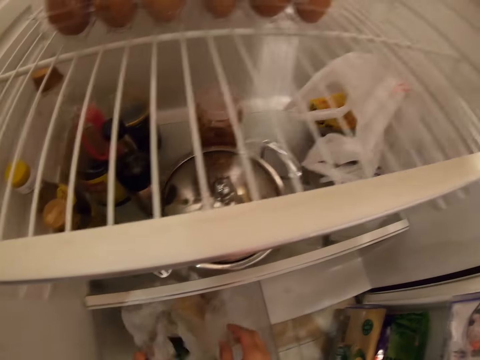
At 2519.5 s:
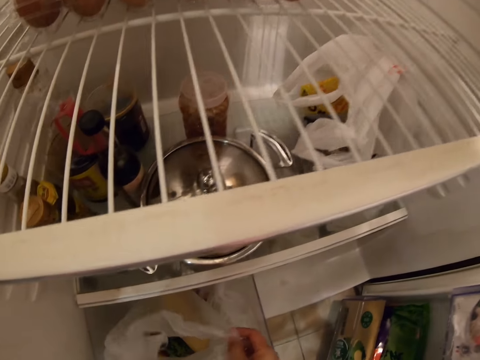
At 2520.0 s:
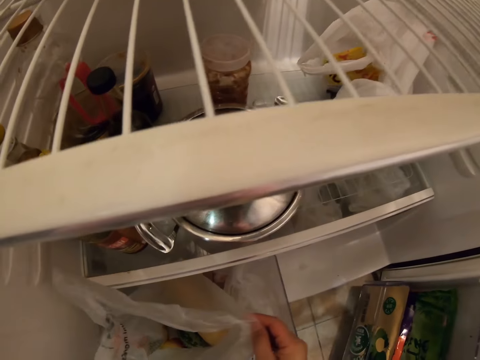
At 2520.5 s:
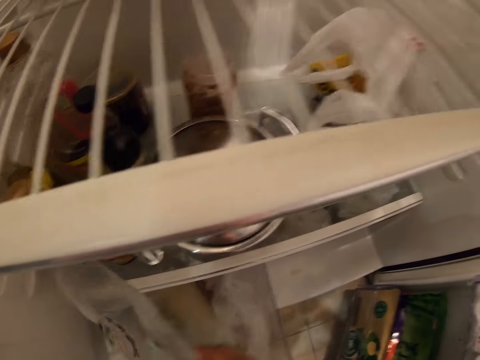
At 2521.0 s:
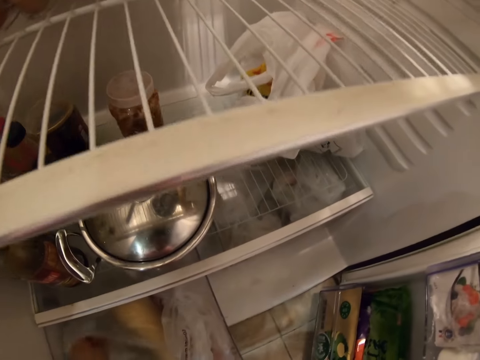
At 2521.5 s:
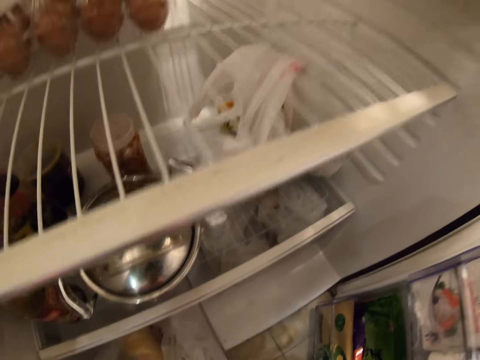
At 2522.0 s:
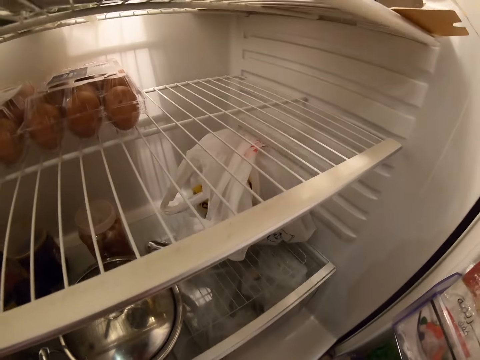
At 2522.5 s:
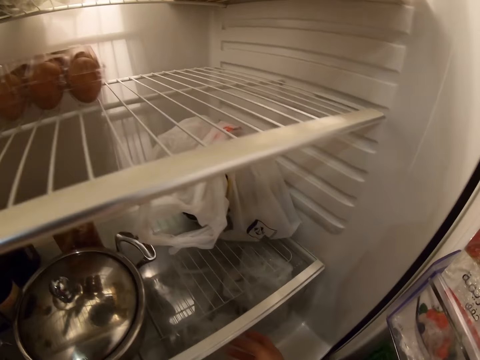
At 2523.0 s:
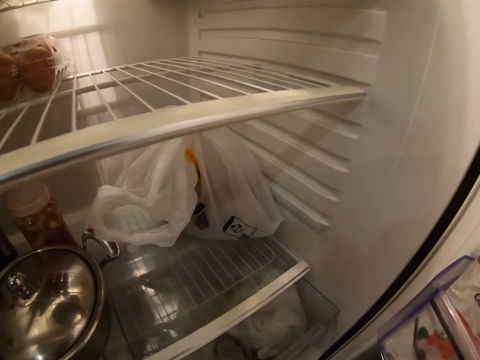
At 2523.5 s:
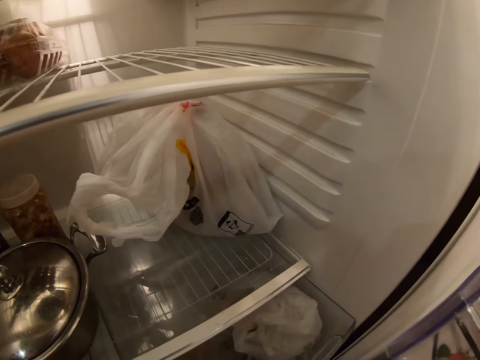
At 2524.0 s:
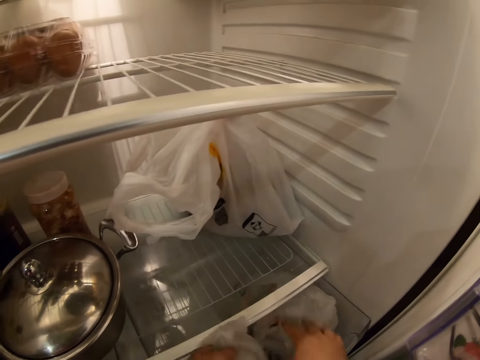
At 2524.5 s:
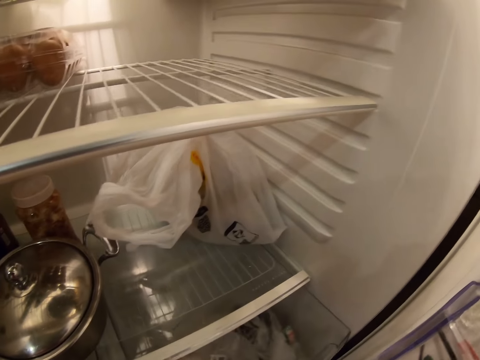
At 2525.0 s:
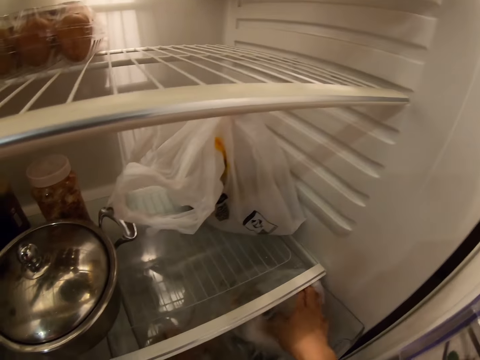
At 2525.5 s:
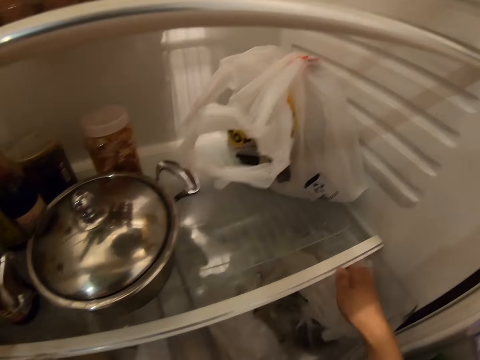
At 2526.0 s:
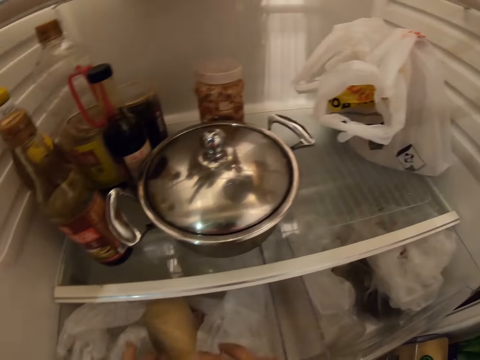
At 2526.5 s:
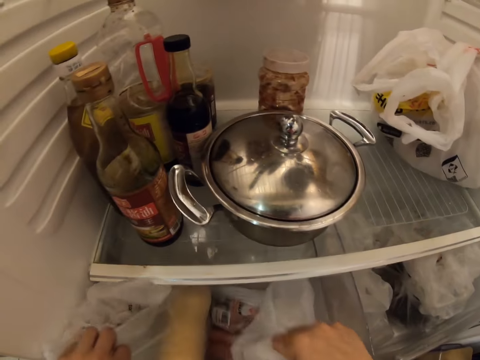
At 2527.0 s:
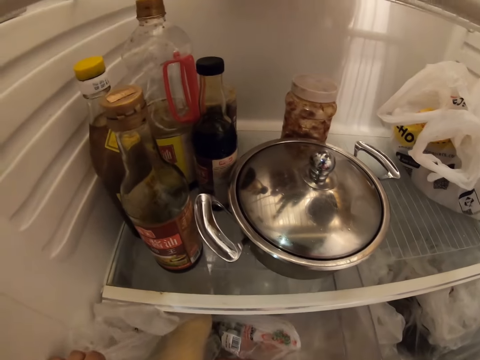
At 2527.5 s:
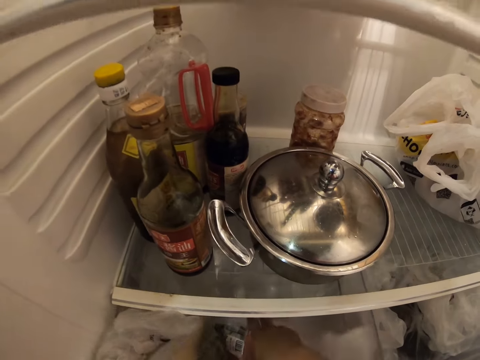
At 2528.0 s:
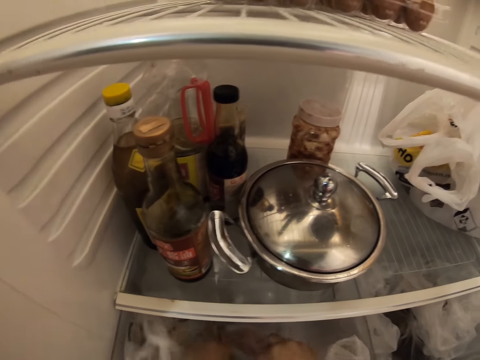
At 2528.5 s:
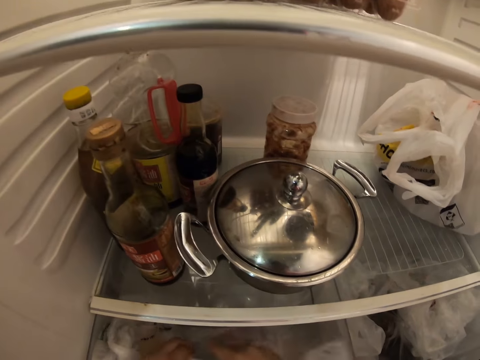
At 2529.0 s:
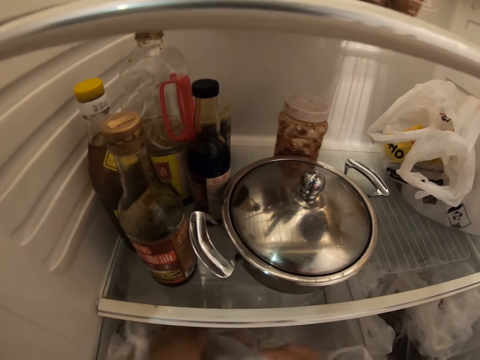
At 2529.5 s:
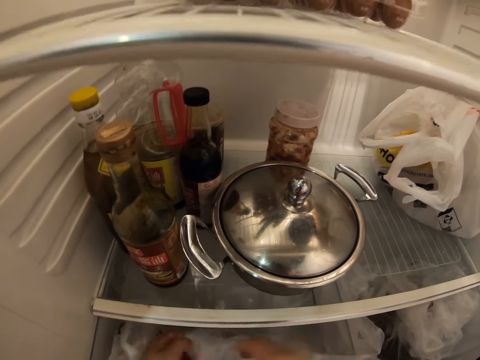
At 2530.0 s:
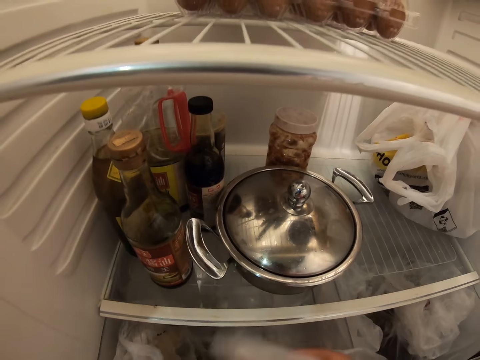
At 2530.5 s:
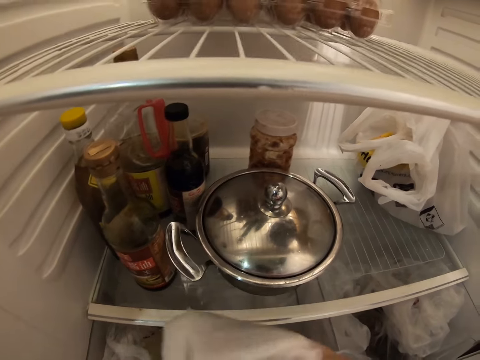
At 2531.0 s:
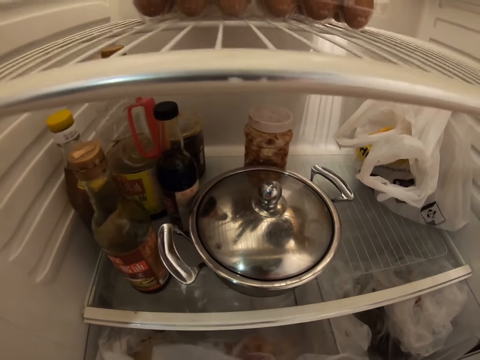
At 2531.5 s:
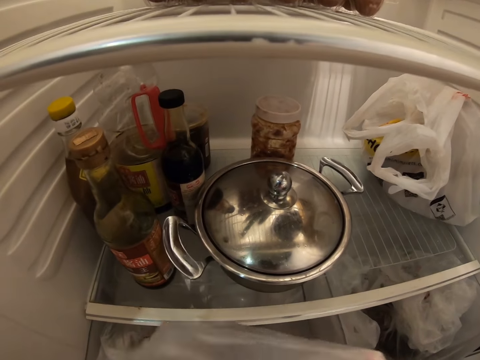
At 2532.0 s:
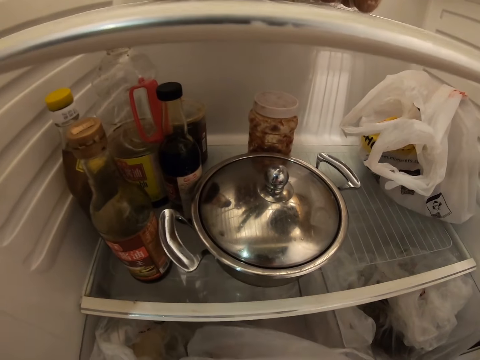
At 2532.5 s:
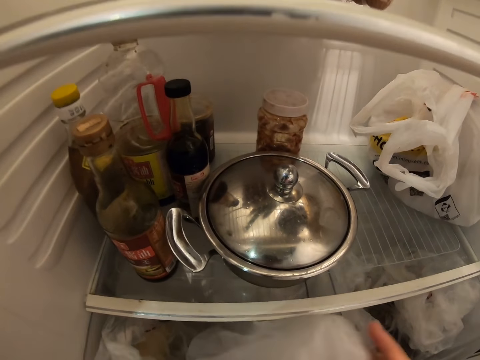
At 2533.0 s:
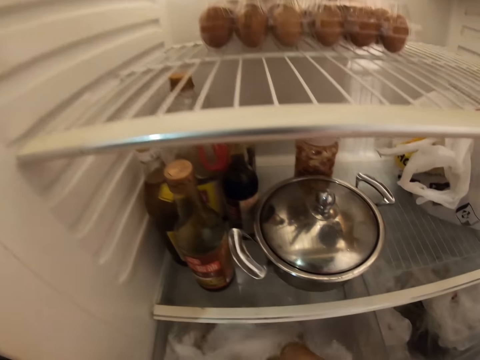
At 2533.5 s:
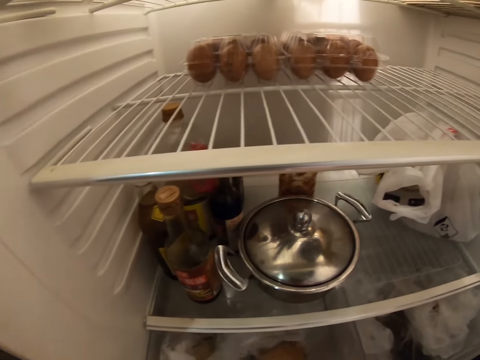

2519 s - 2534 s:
The camera wearer touches the plastic paper bags. She opens a polythene bag inside the storage bin with her hands. She closes the polythene bag inside the storage bin with her hands. She pulls the storage bin in the fridge with her right hand. She moves the plastic paper bags, moves her hand and touches the plastic paper bags. She opens the polythene bag inside the fridge with her hands.

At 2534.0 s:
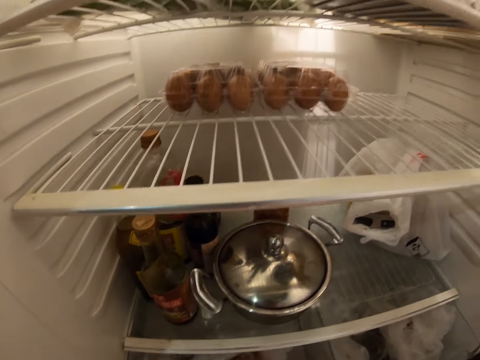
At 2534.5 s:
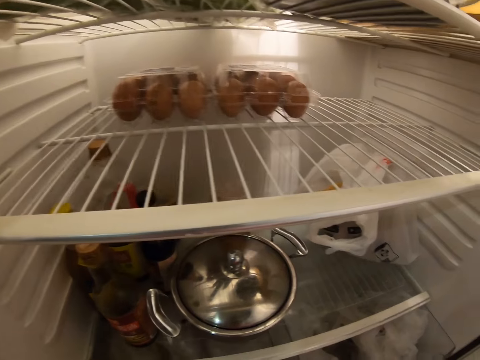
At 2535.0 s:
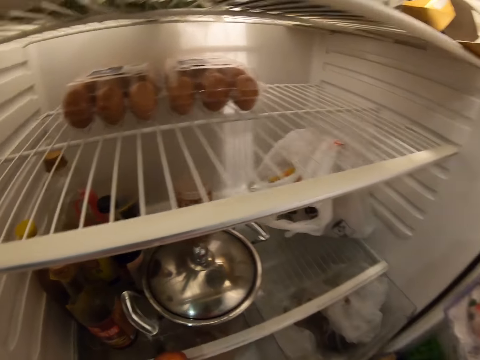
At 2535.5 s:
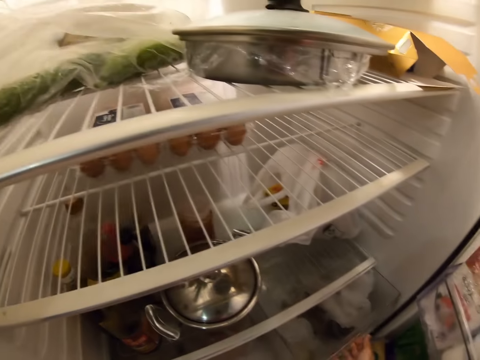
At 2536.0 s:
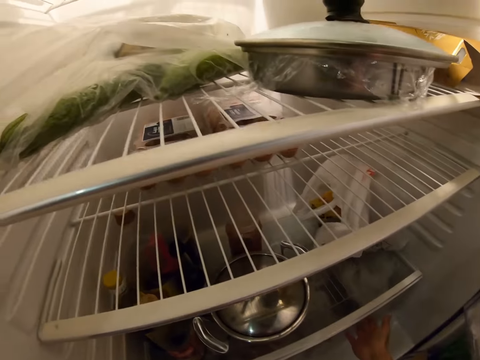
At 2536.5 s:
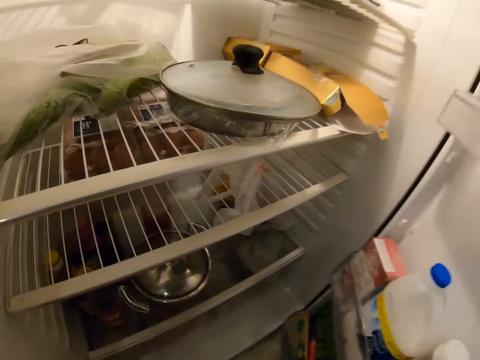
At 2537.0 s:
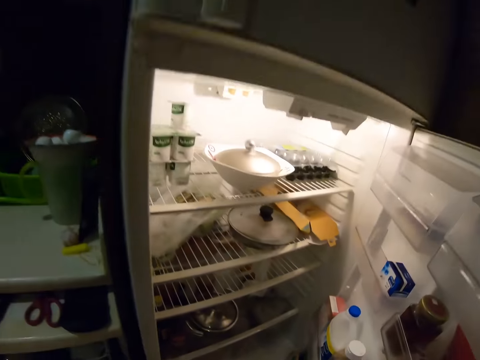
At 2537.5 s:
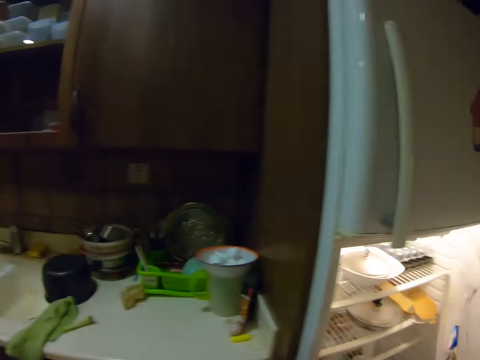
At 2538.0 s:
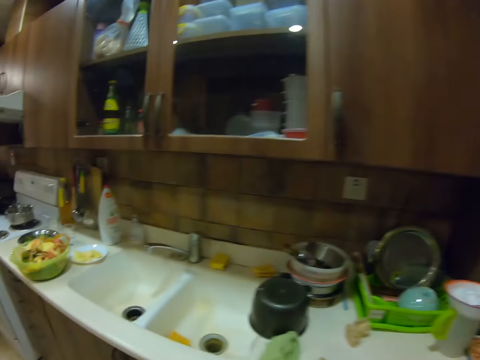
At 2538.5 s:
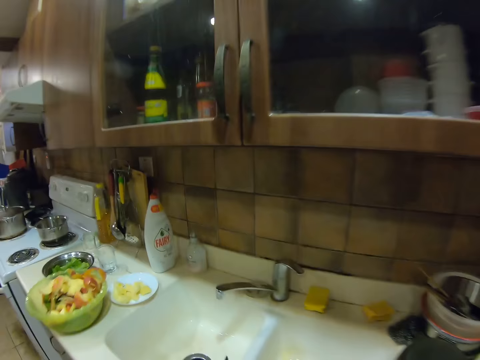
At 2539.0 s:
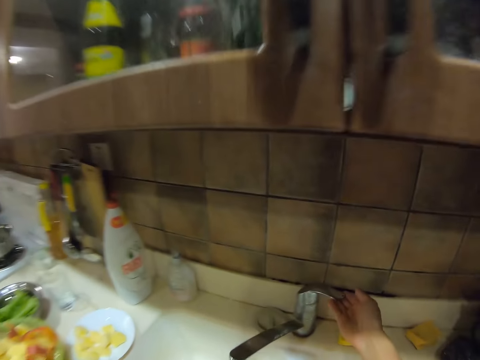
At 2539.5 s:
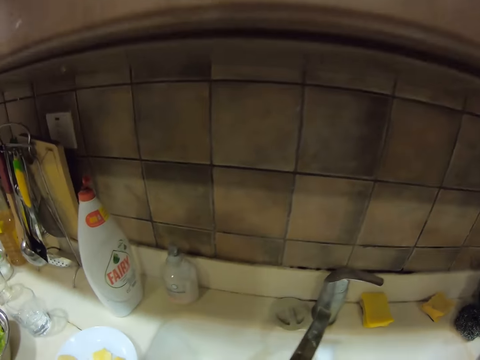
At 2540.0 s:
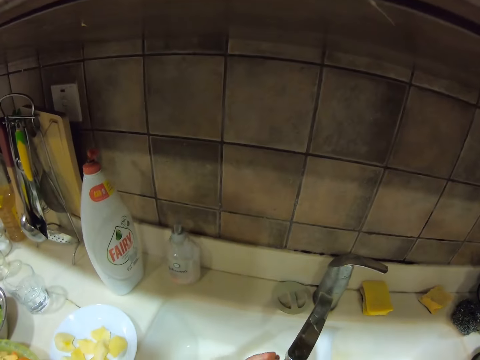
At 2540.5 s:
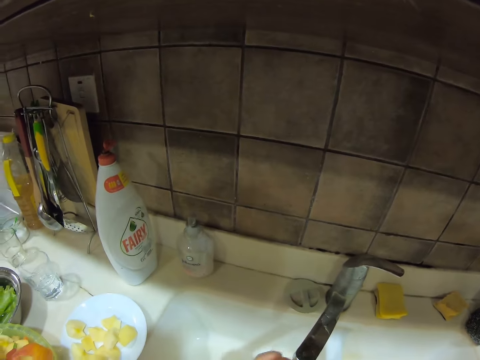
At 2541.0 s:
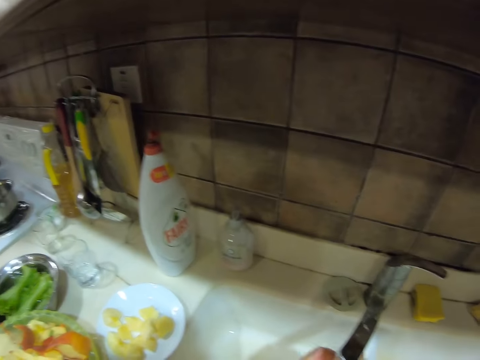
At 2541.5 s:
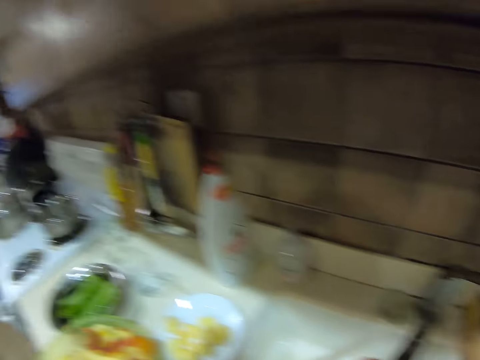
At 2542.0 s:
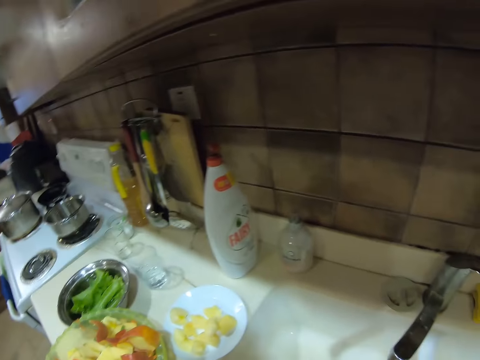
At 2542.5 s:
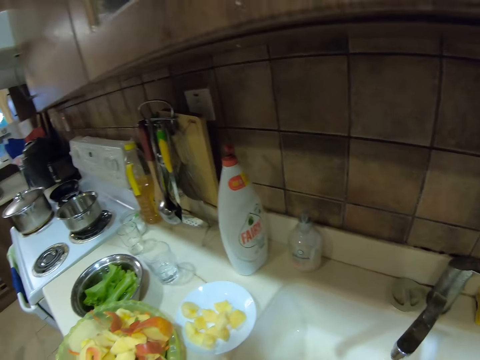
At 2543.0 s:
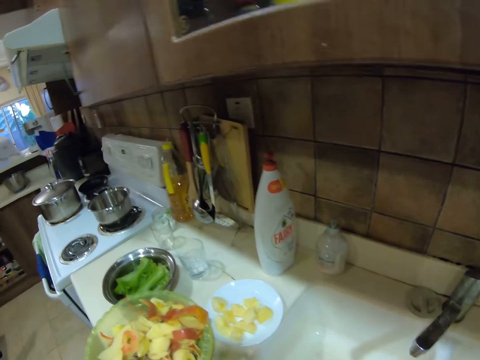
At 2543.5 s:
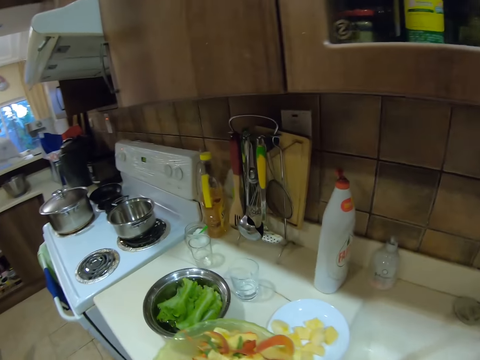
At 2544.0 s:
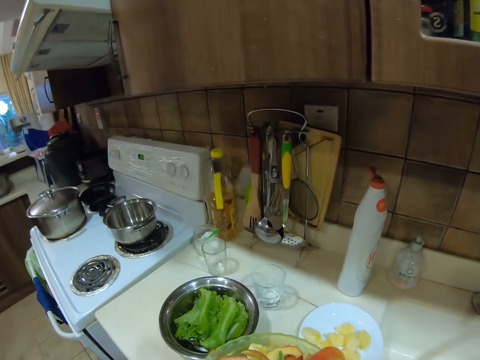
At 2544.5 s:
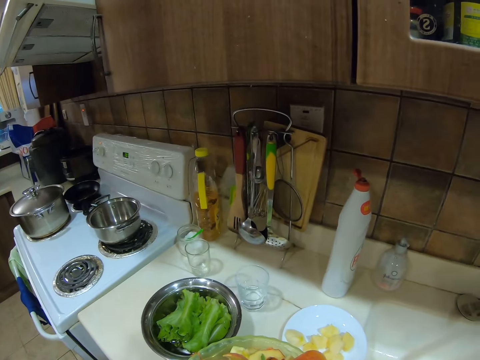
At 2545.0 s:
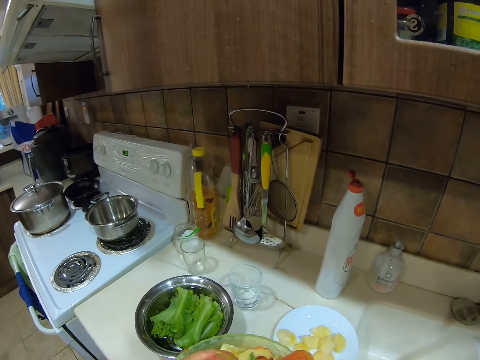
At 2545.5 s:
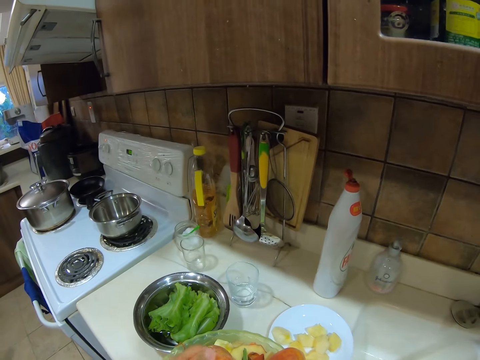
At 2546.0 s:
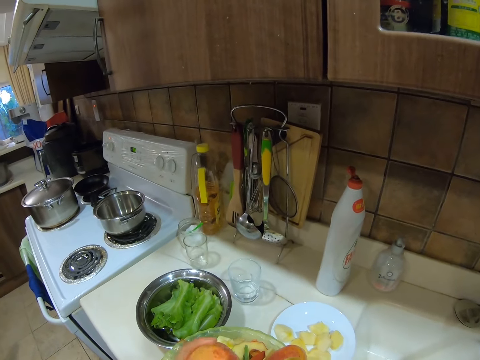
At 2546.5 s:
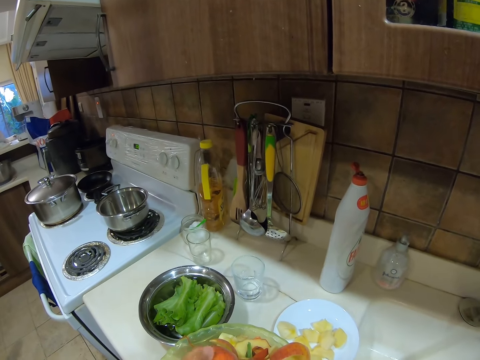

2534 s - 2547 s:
The camera wearer pushes the storage bin inside the fridge with her right hand. She closes the fridge with her right hand. She moves up. She opens the tap with her right hand. She moves her hand forward. She rinses an apple under the tap with her hands. She closes the tap with her right hand. She moves her hand forward. She peels the apple in her left hand into a plastic bowl on the counter with a knife in her right hand.
